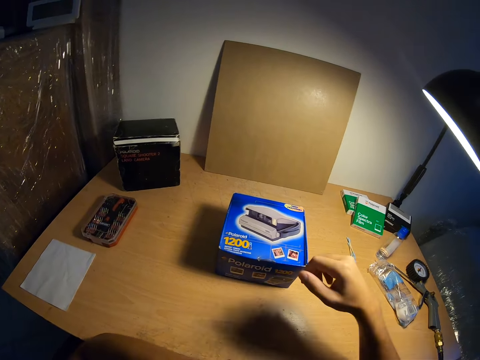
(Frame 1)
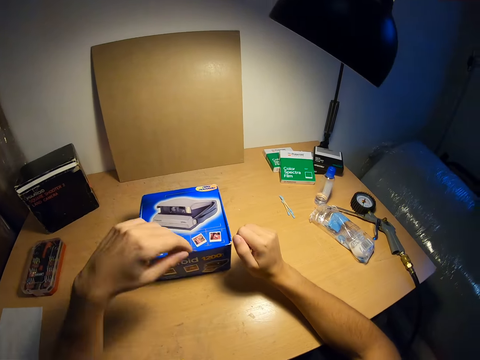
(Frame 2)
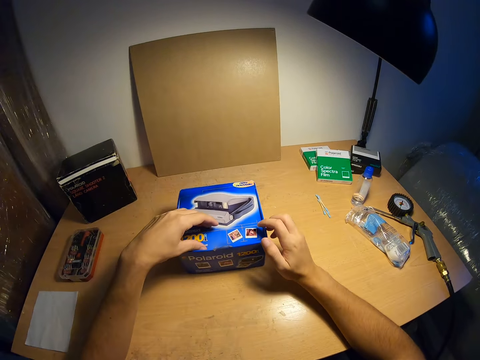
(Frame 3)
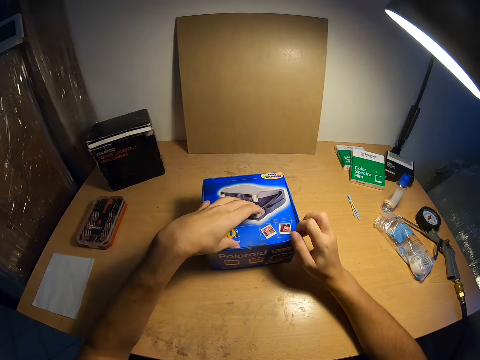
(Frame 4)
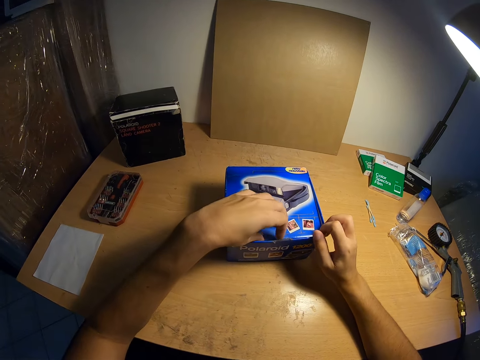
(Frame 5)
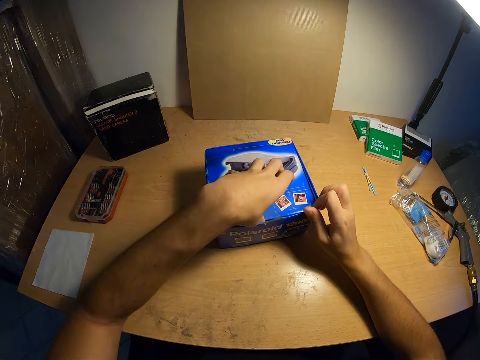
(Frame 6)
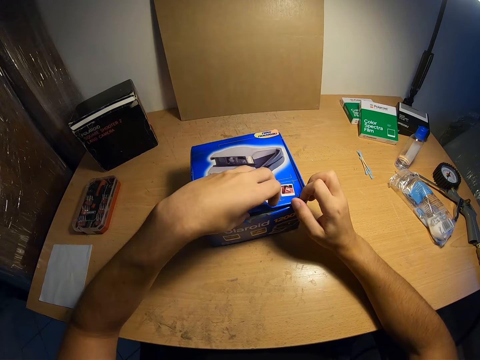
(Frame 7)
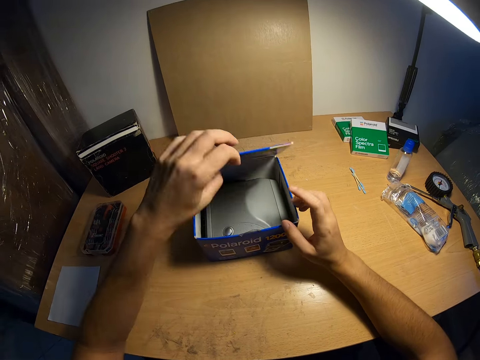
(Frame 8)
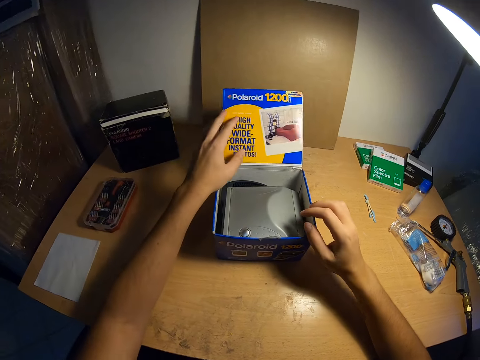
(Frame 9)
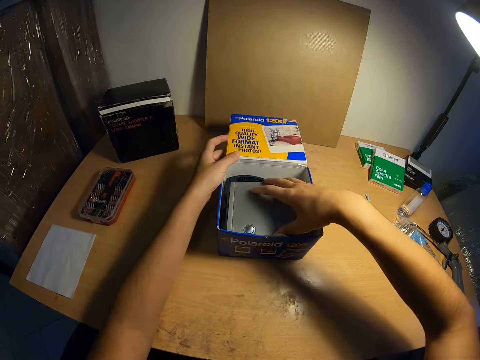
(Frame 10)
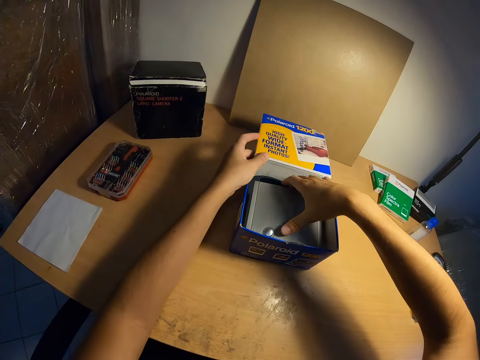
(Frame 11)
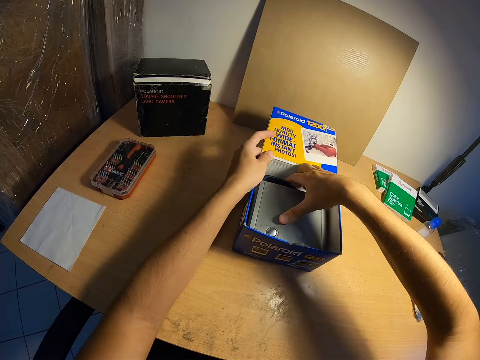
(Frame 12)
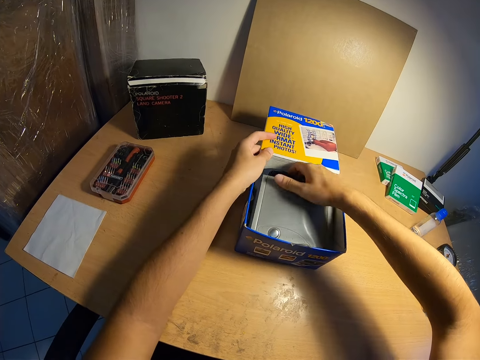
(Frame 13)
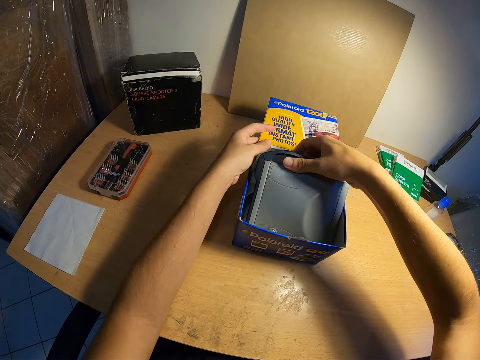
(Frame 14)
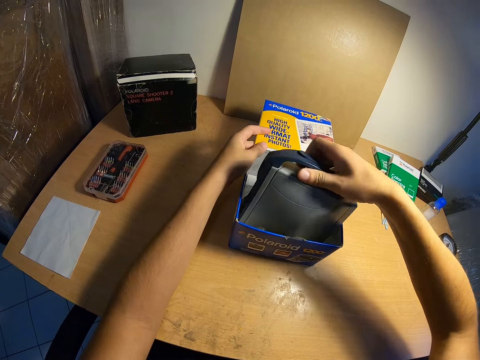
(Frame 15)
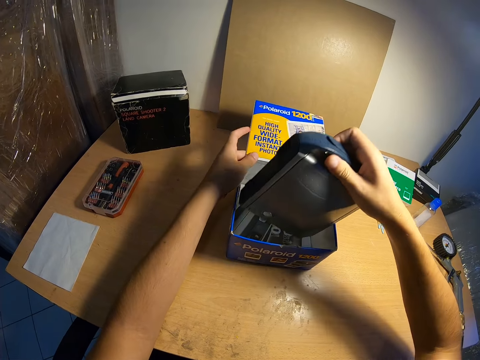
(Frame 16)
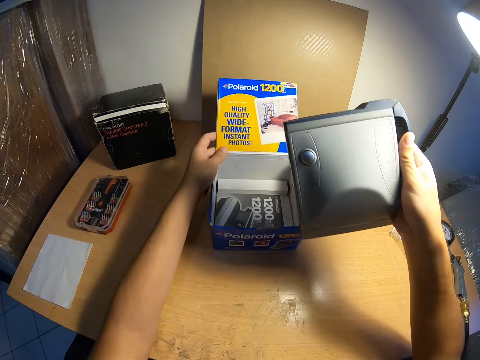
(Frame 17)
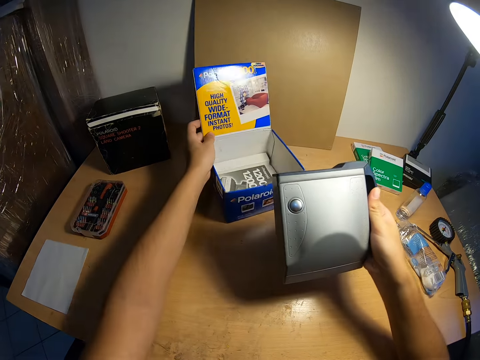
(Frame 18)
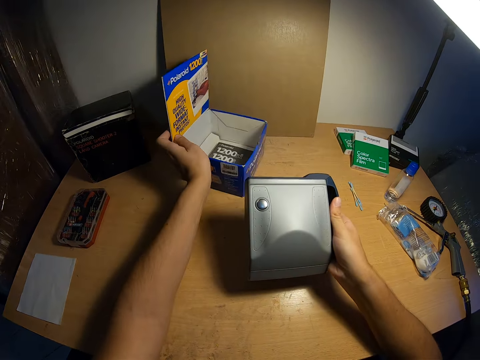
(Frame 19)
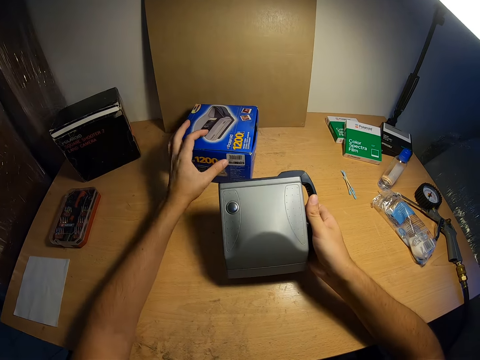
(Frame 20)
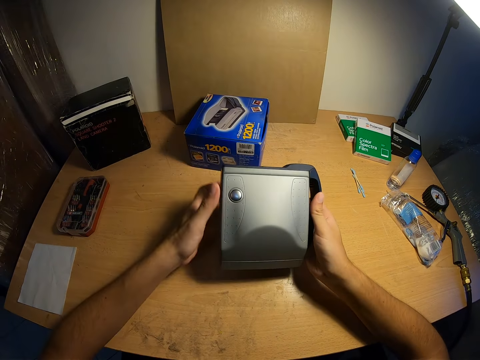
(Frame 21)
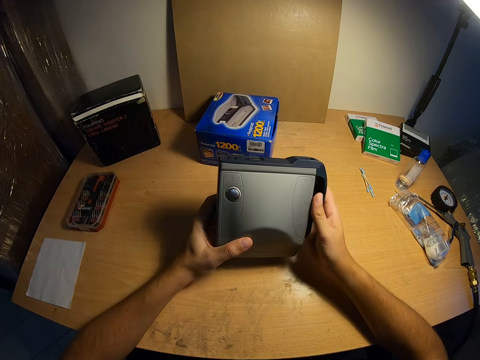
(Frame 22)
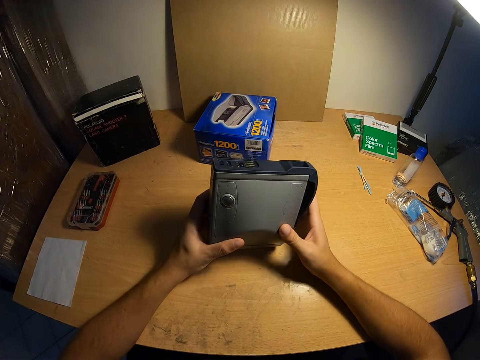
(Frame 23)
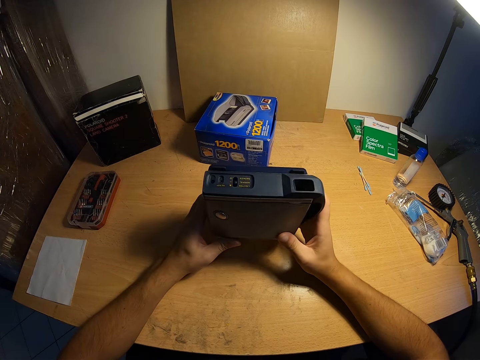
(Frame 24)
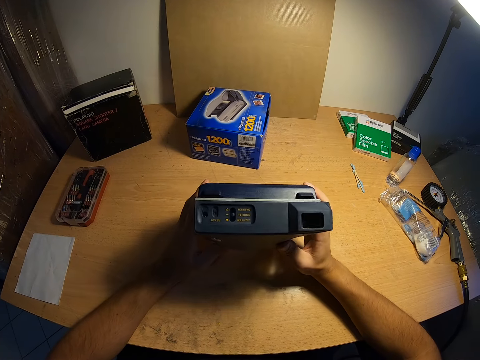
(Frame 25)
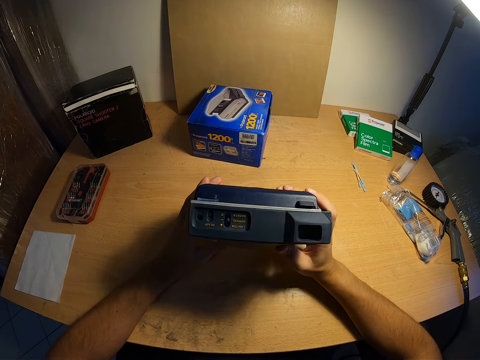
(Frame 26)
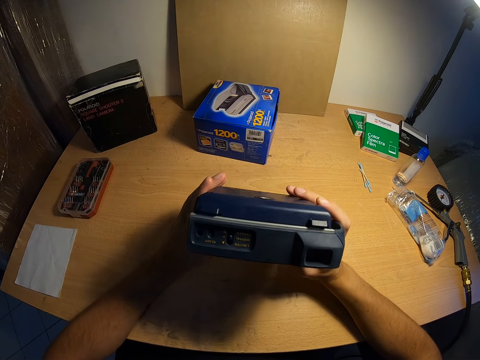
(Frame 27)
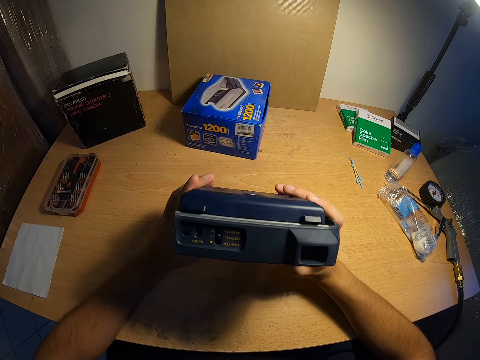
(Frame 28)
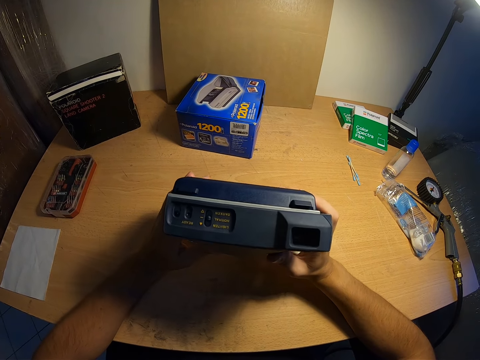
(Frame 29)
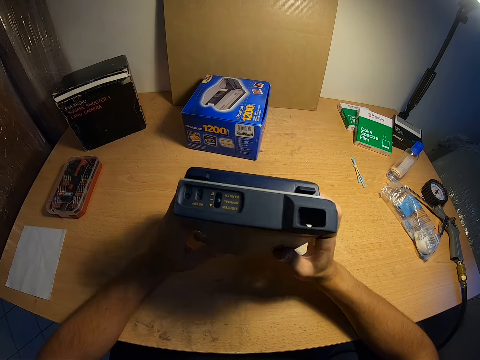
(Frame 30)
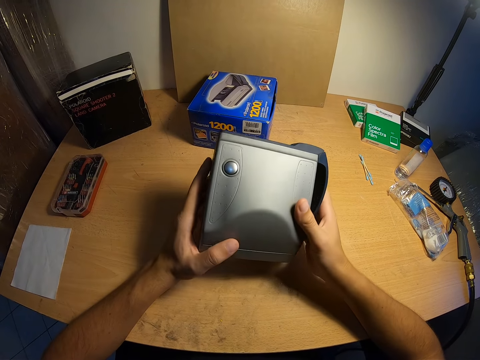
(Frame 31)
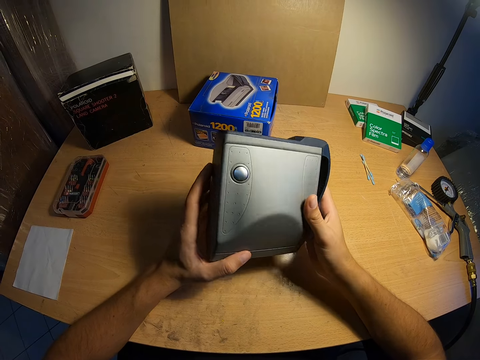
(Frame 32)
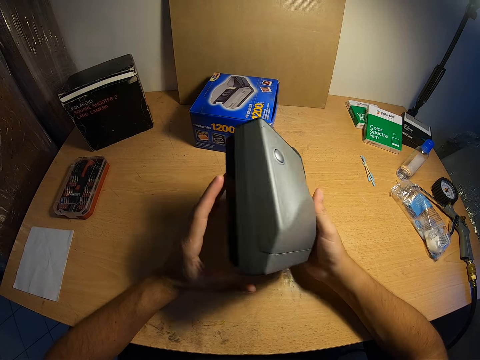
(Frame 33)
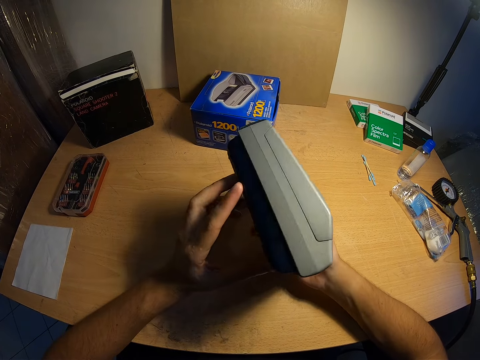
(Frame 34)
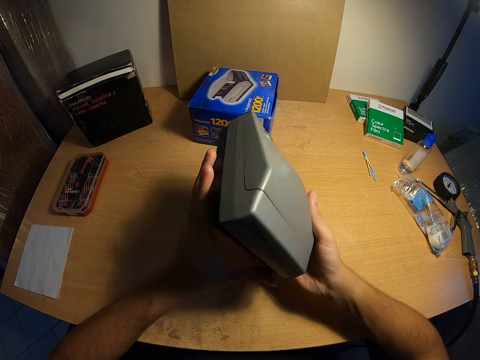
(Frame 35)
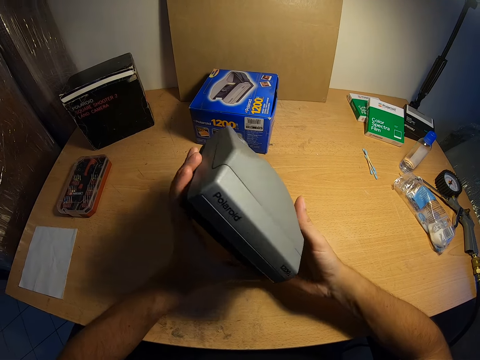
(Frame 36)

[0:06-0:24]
The camera wearer rests his hand on the table. He touches the box. He opens the carton of the camera. He brings out the camera in the carton. He adjusts the position of the carton. He closes the carton. He holds the camera in both hands. He looks at the camera. He turns the camera. He turns the camera again.

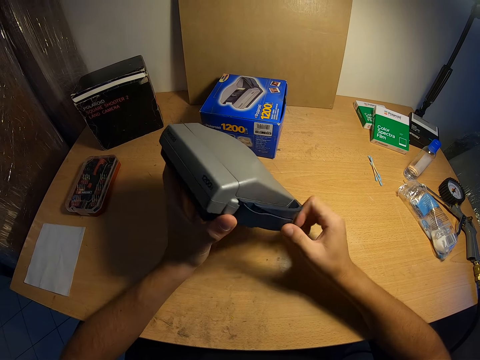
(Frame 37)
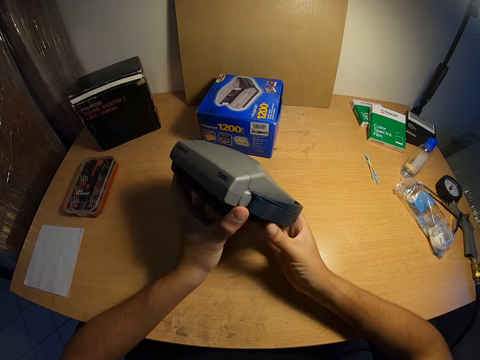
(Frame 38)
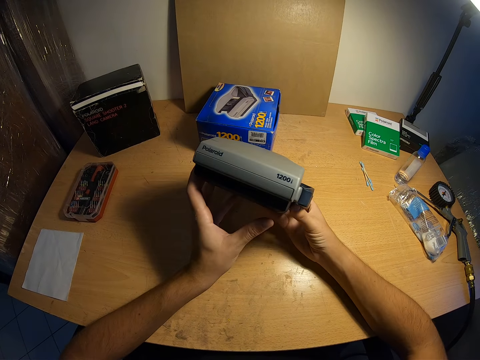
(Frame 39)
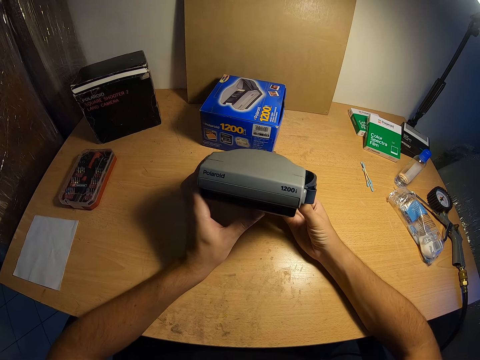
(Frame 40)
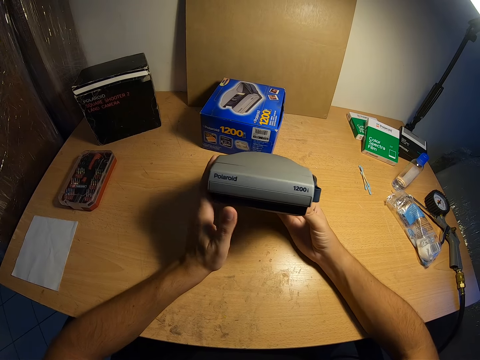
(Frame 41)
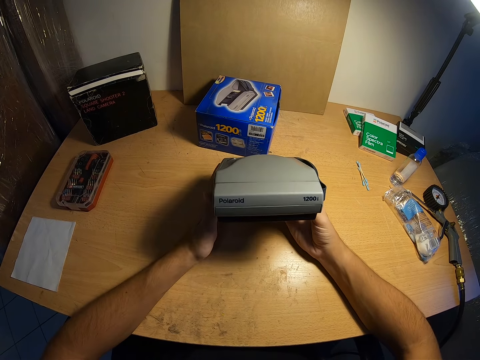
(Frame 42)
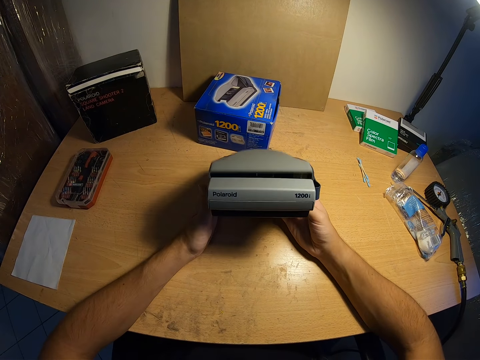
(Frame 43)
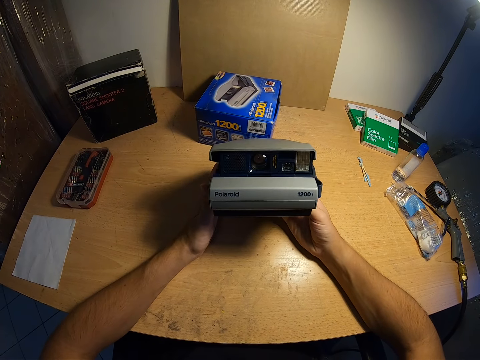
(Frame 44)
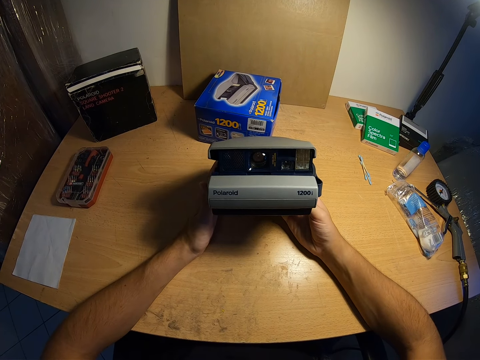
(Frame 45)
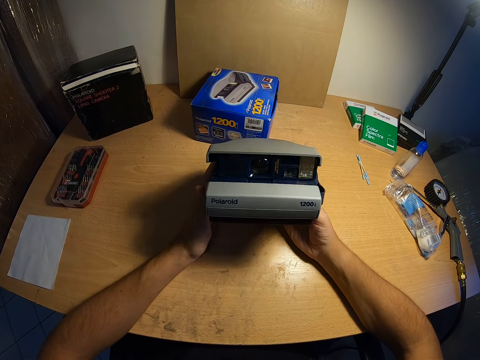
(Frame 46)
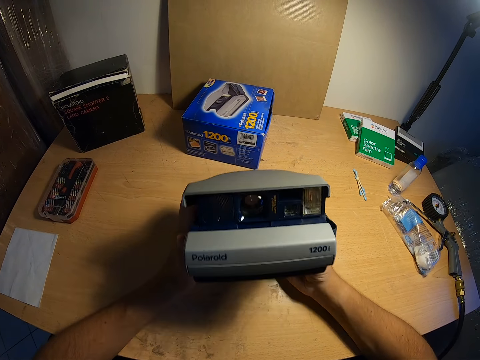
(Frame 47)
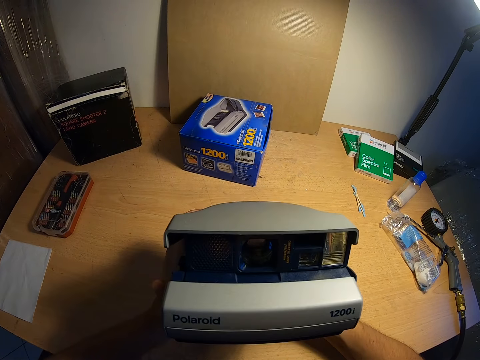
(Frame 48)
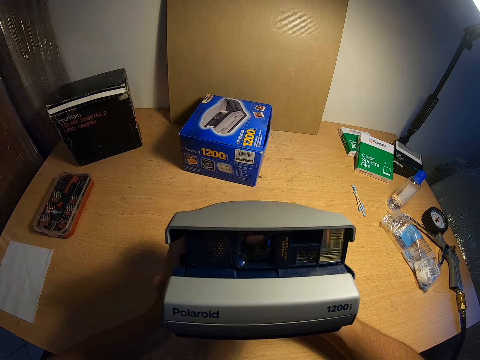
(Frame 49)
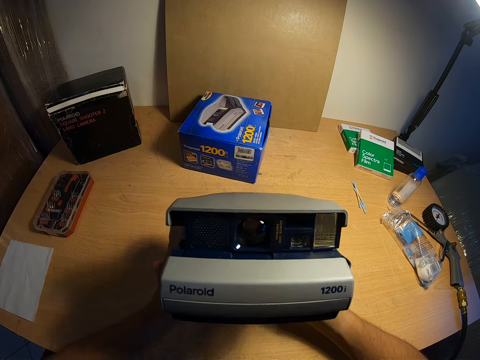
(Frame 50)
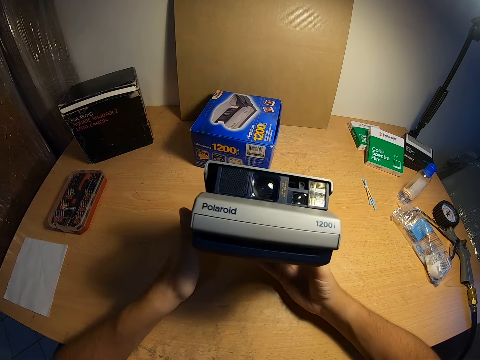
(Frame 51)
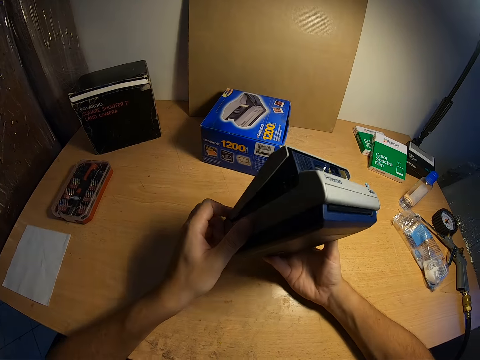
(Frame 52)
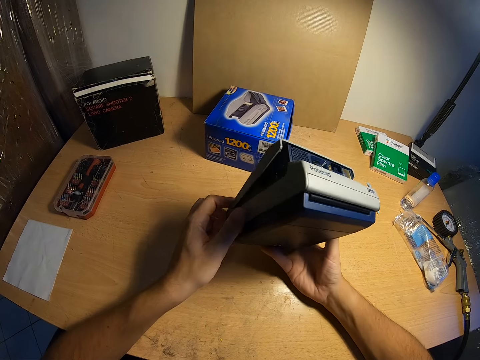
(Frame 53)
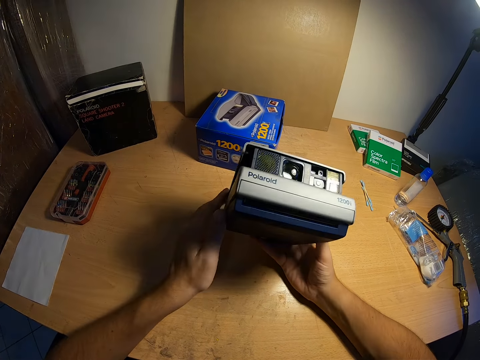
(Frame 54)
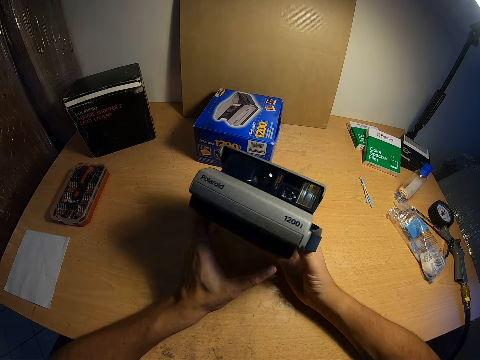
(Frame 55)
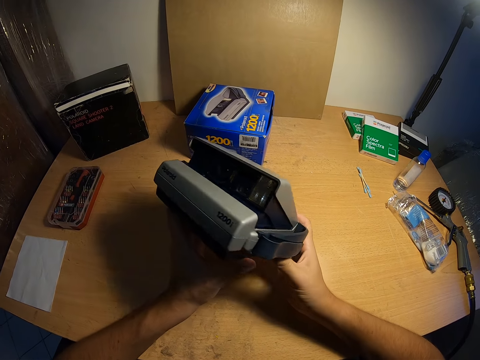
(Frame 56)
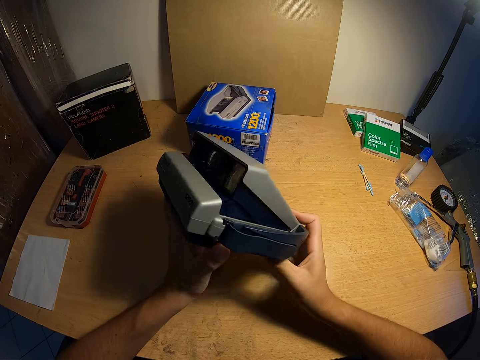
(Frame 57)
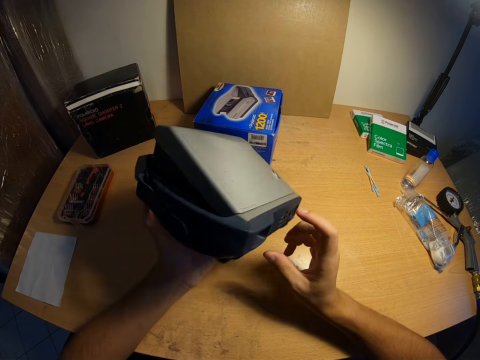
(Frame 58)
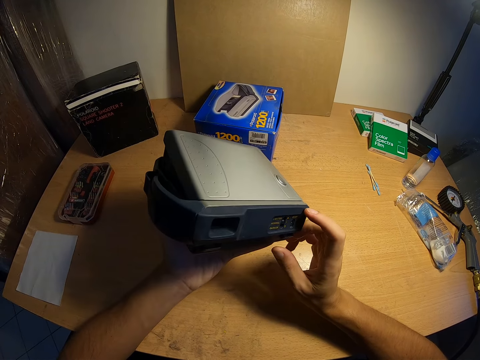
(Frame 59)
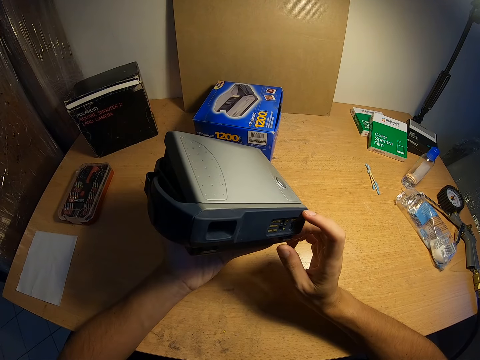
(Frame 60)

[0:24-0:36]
The camera wearer opens the upper part of the camera. He clicks the camera. He moves the camera towards his face. He stares at the camera. He moves the camera farther from his face. He turns the camera. He checks out the camera.
